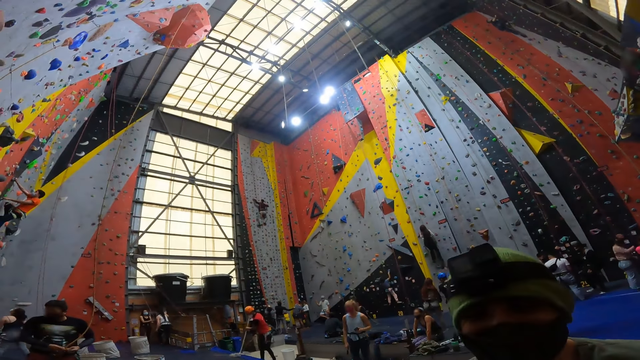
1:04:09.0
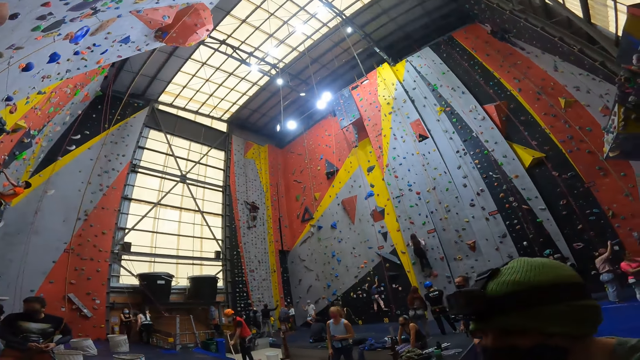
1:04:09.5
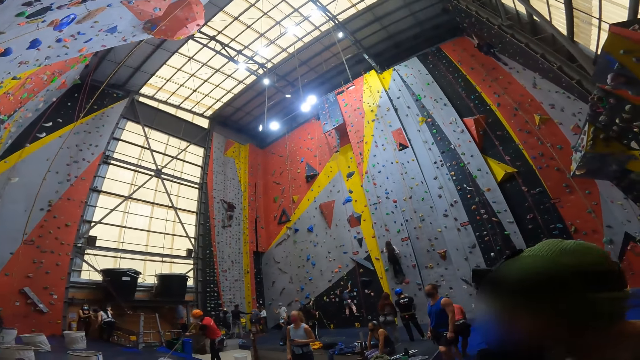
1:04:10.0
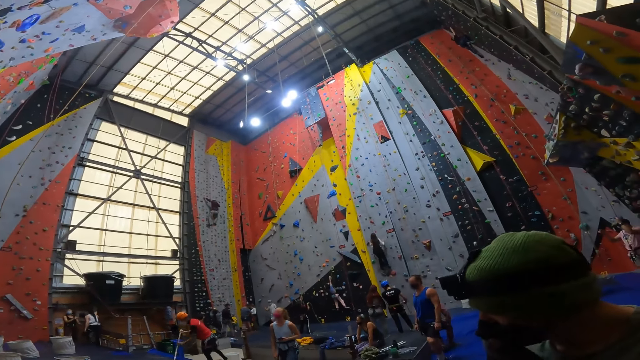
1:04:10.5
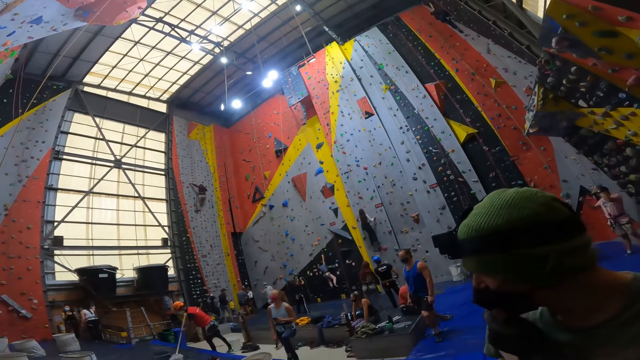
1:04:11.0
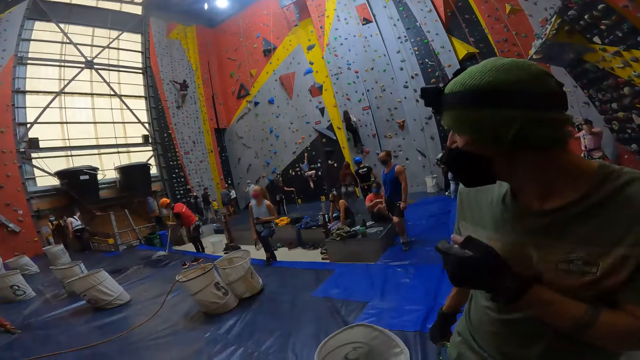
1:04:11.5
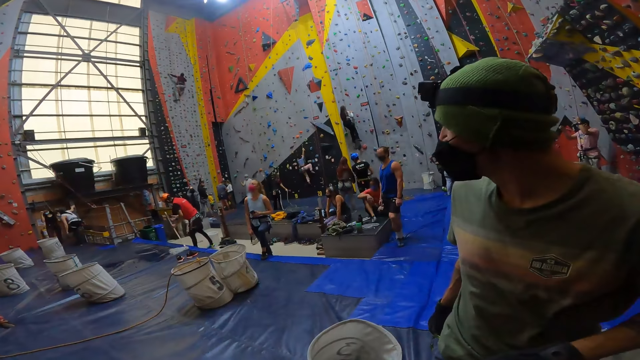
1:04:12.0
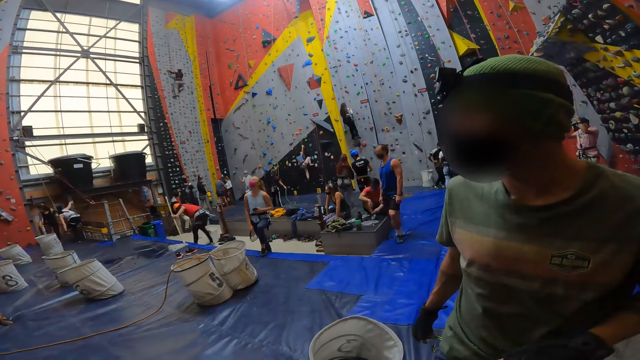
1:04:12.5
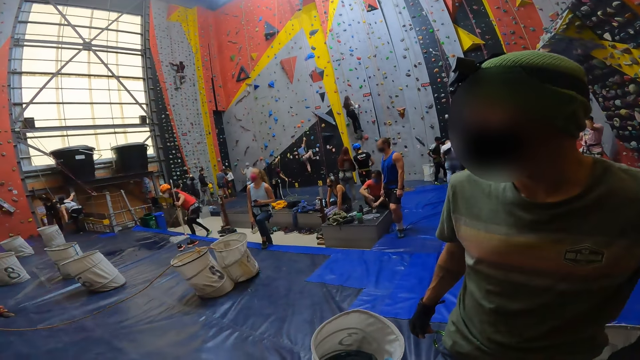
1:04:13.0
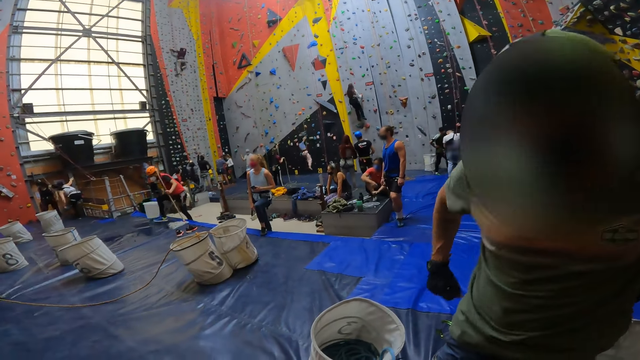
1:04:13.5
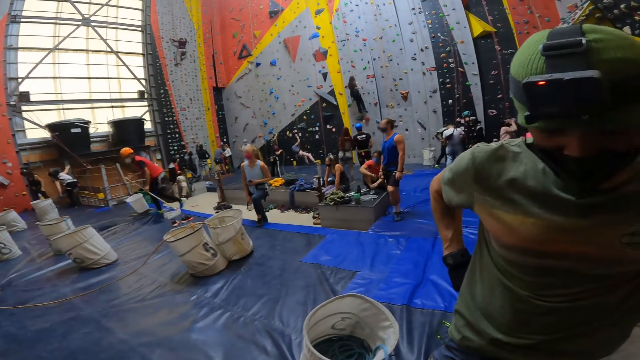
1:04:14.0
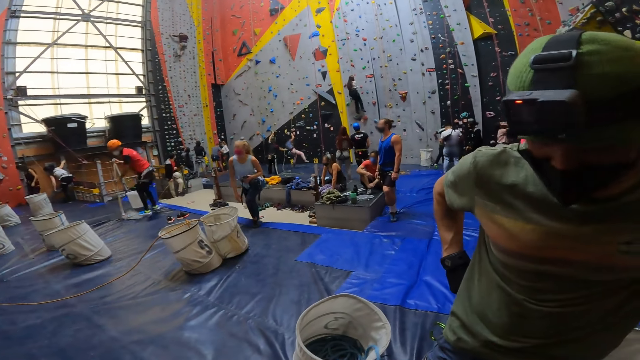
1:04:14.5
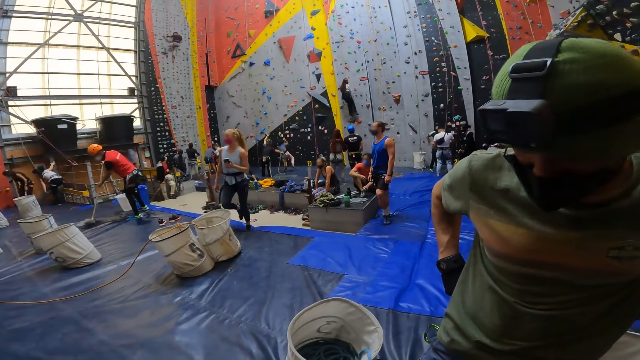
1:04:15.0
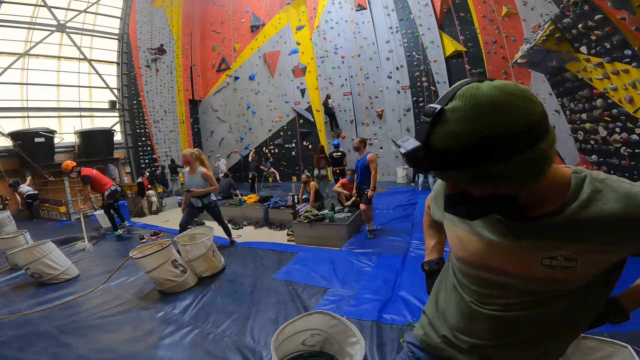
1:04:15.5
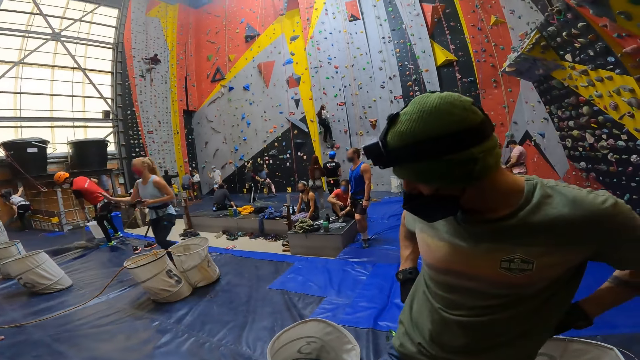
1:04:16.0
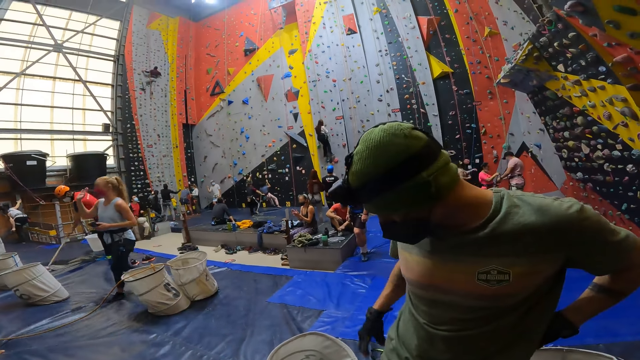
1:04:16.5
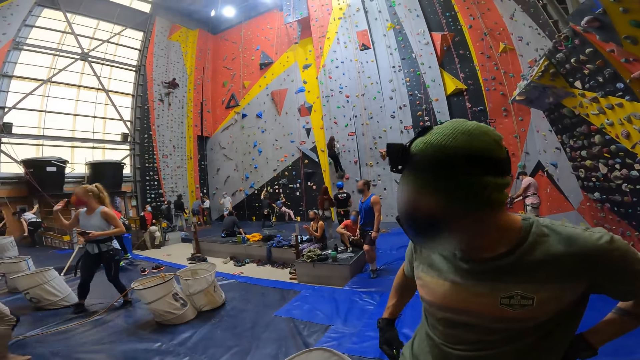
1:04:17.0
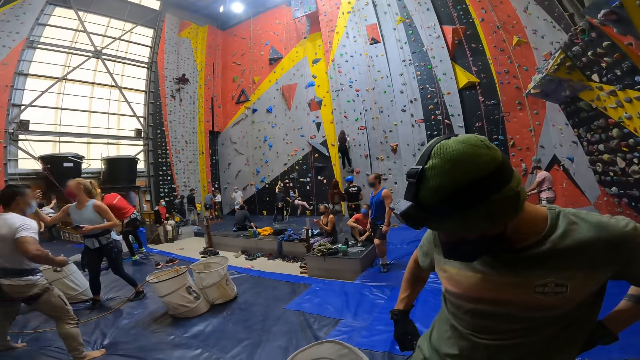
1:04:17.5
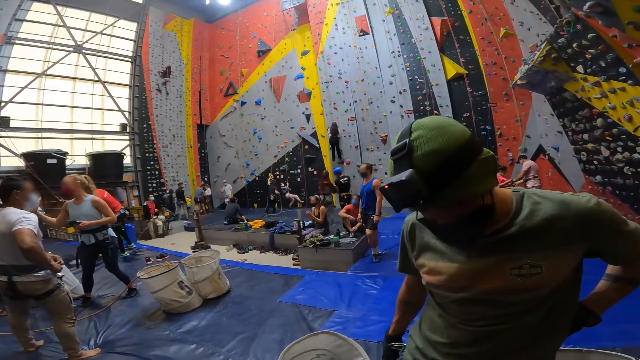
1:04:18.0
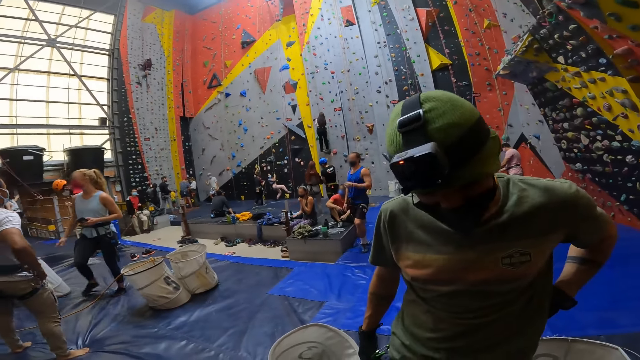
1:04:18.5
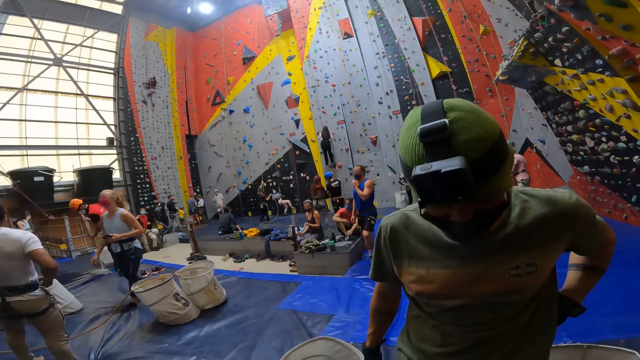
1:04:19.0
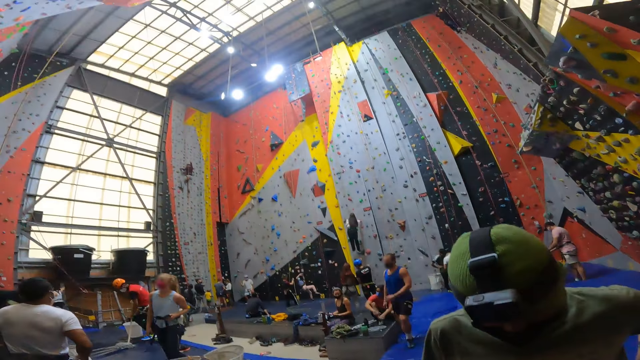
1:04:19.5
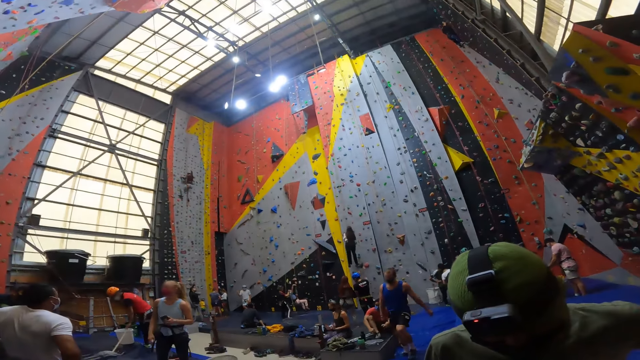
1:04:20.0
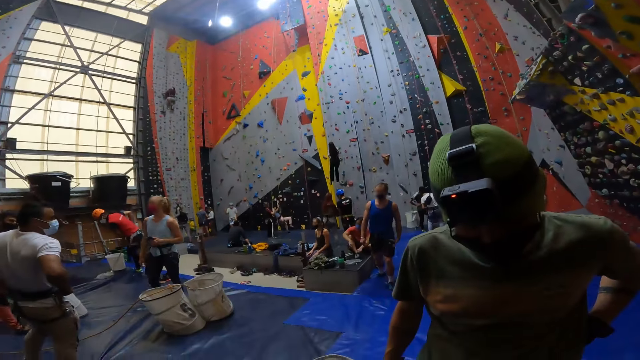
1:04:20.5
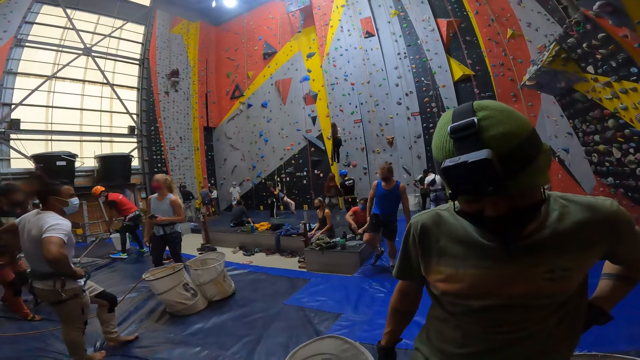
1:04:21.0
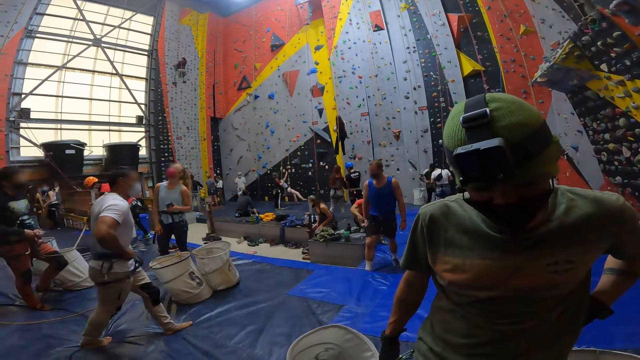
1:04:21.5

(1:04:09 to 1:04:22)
A person moves the hand on the face. A second person mops the carpet. A third person sits on the ground. The camera wearer looks around. The second person takes the bucket and puts the bucket down. A fourth person walks to a fifth person. The fifth person greets the fourth person. A sixth person moves the hand from the face. The sixth person walks to the fourth person.

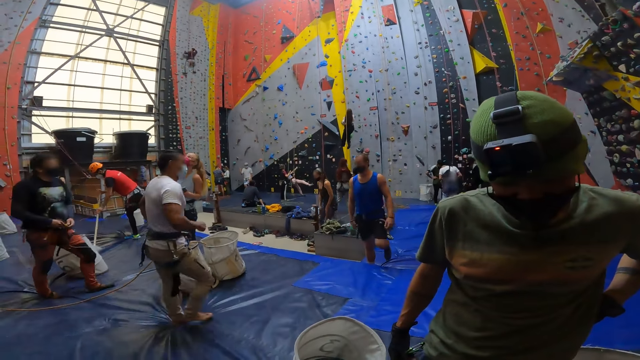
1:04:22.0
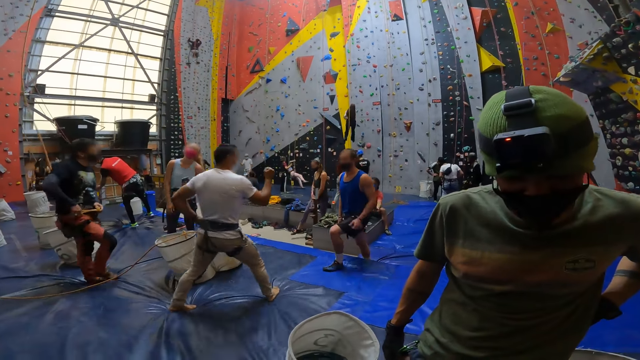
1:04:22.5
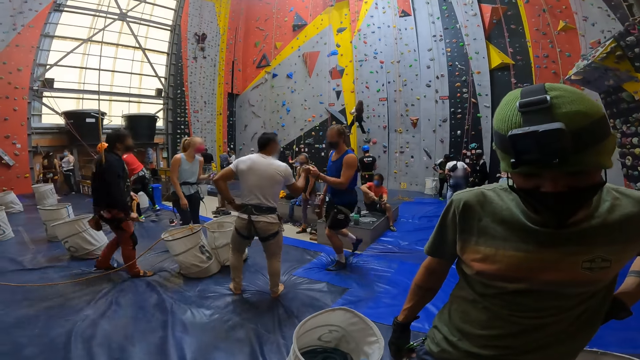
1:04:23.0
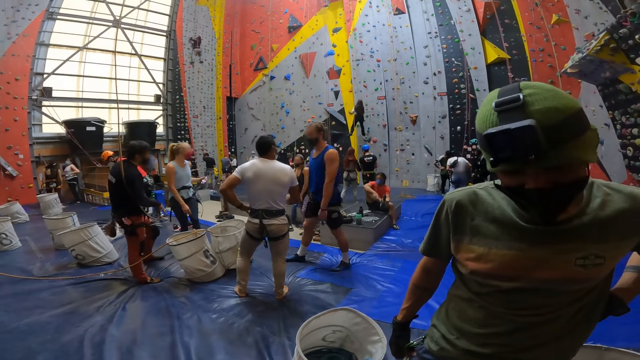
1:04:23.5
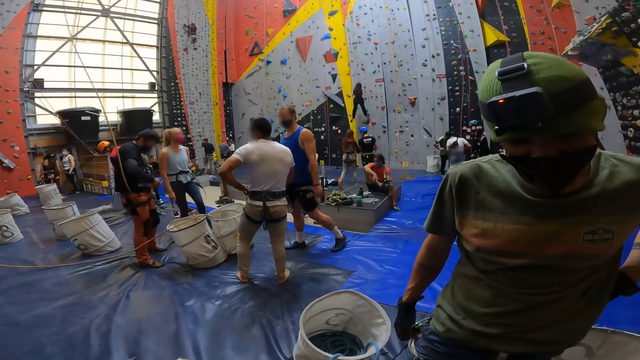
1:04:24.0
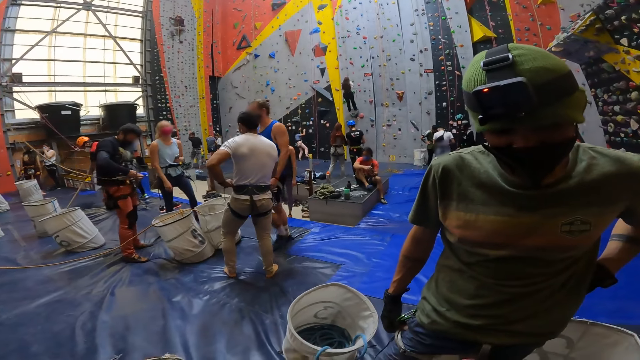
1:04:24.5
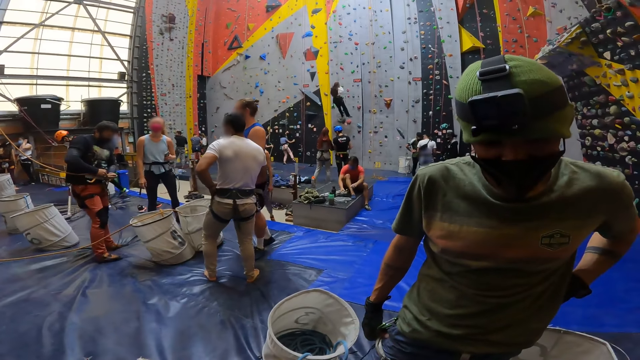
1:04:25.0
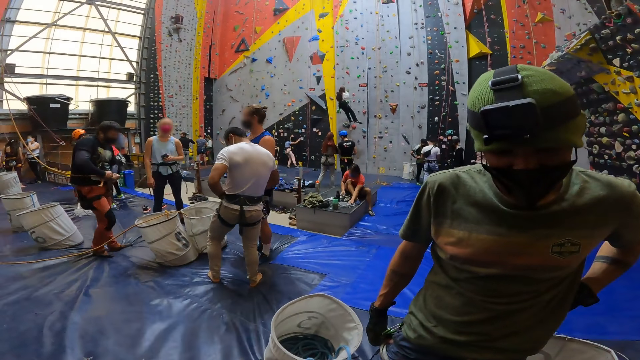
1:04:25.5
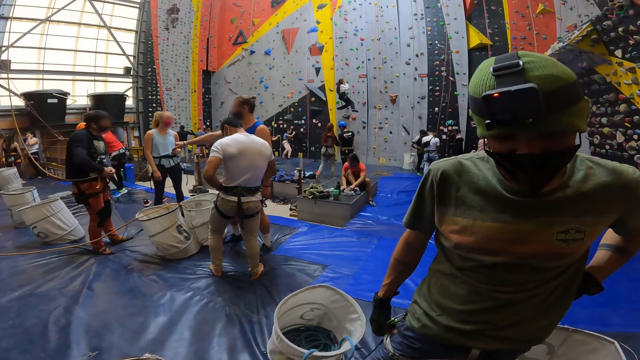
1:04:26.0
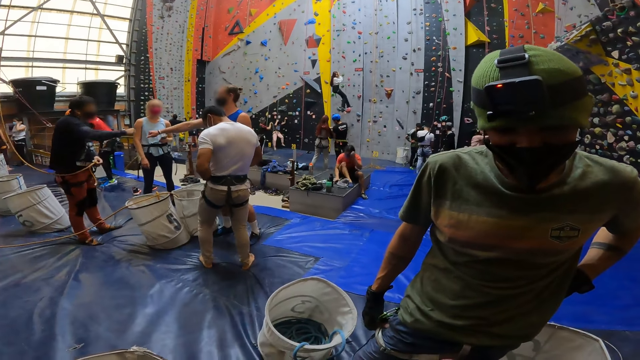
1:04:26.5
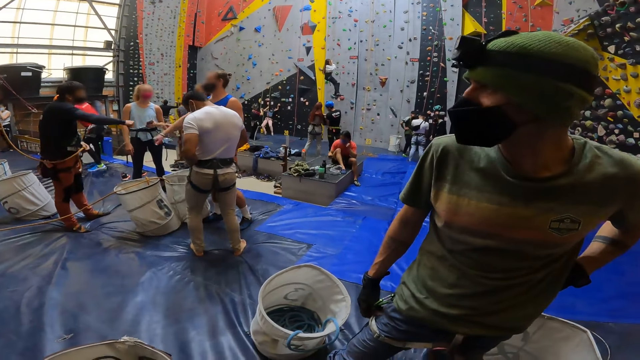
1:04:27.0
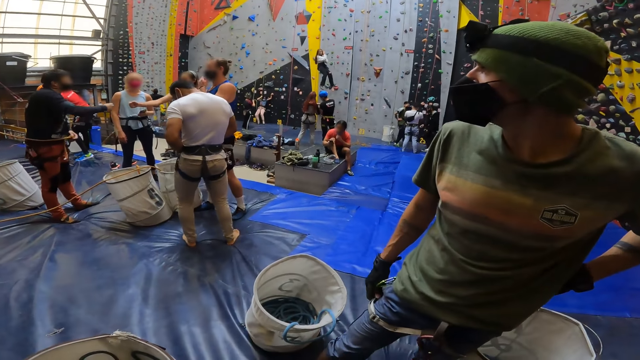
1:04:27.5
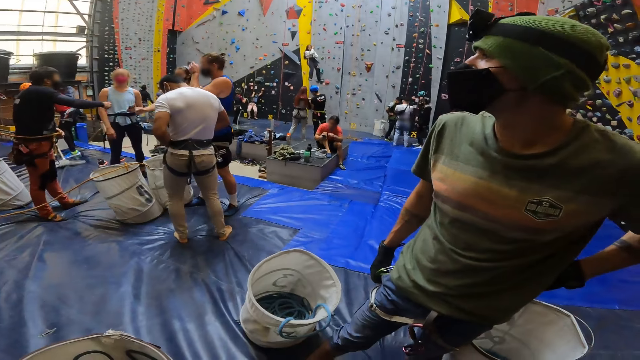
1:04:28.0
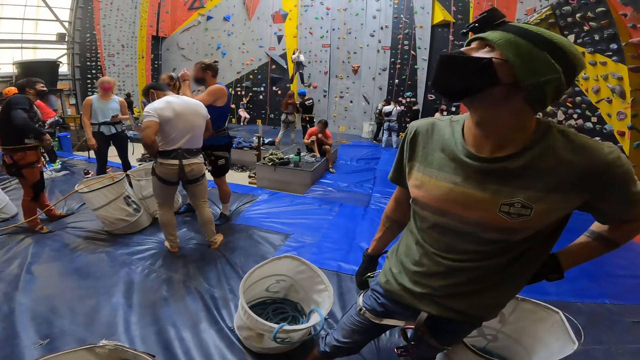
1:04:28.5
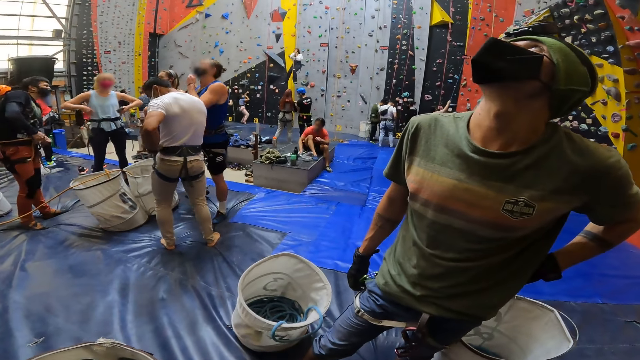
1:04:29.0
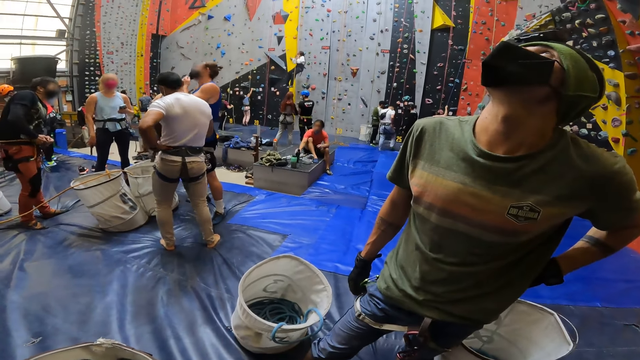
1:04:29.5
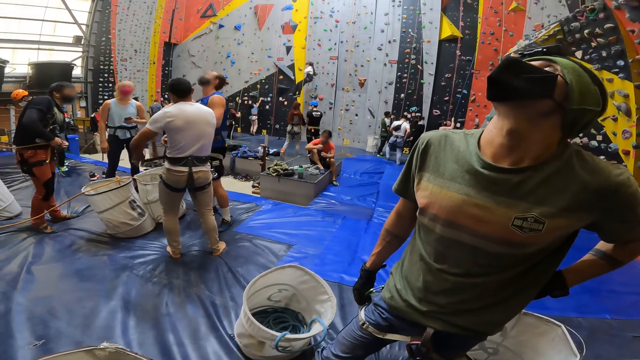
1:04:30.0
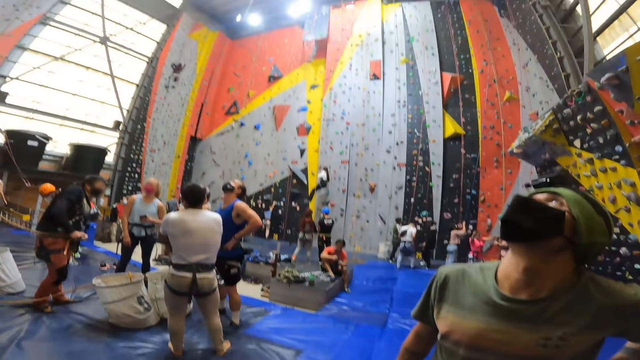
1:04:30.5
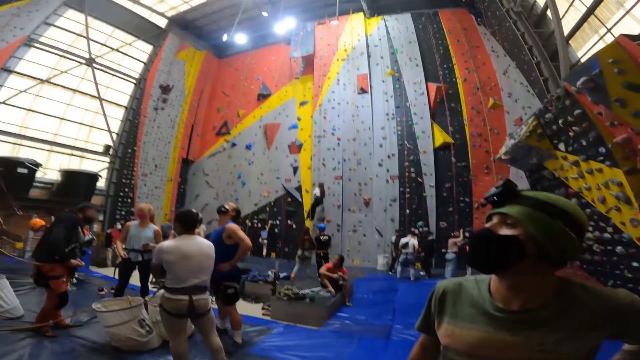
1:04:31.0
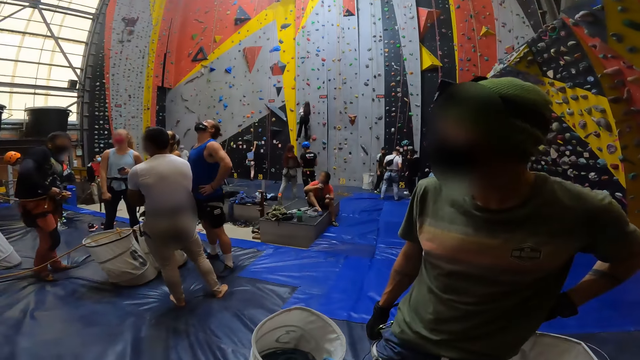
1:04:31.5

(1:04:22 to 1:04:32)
A person interacts with a second person. The first person interacts with a third person. A fourth person moves the hands on the body. The second person stares up. The first person moves the hand on the face.
